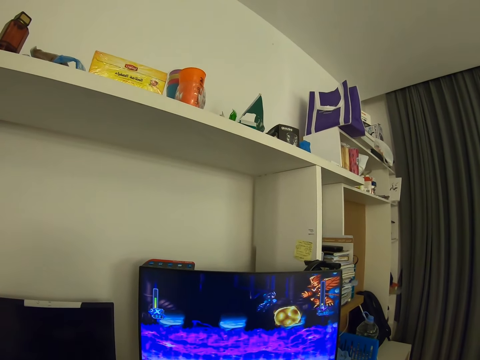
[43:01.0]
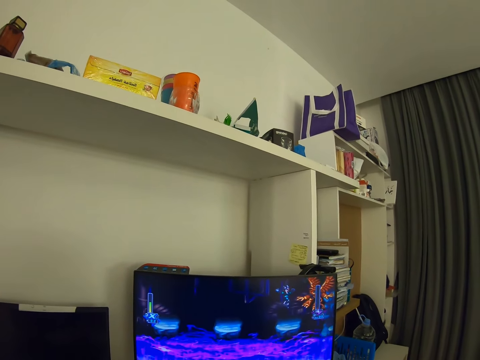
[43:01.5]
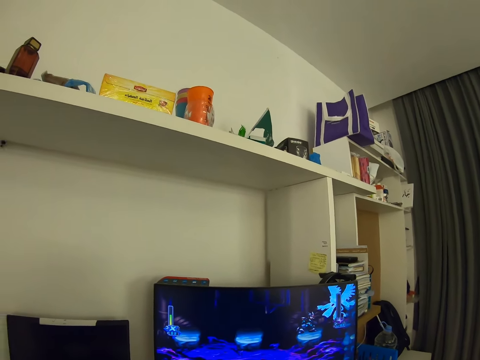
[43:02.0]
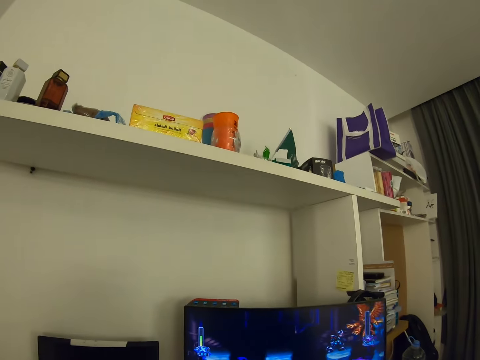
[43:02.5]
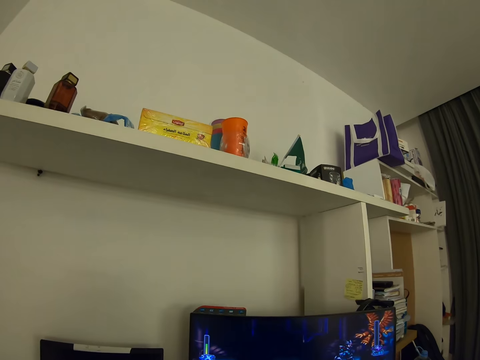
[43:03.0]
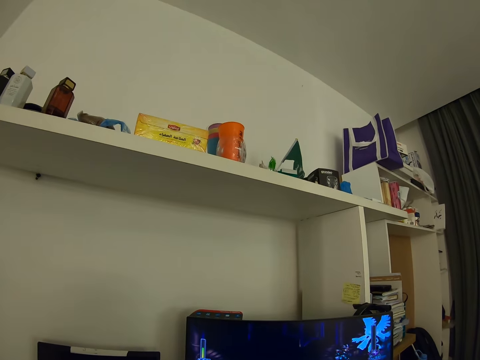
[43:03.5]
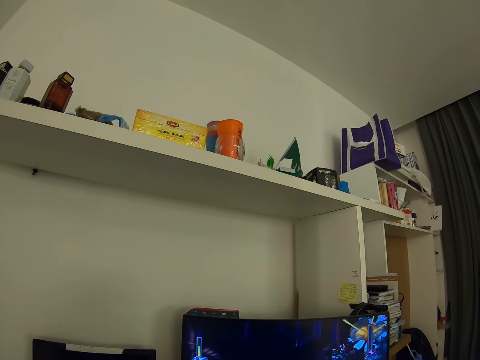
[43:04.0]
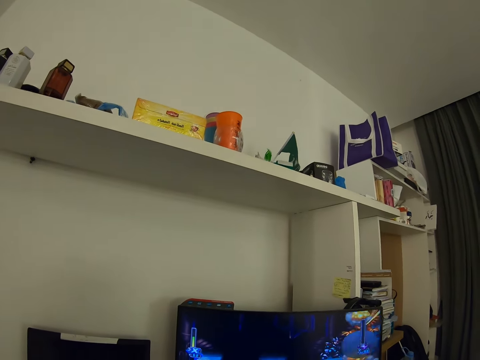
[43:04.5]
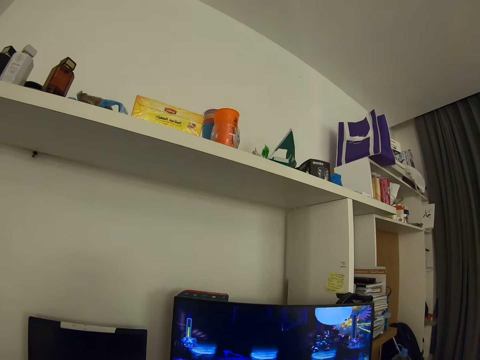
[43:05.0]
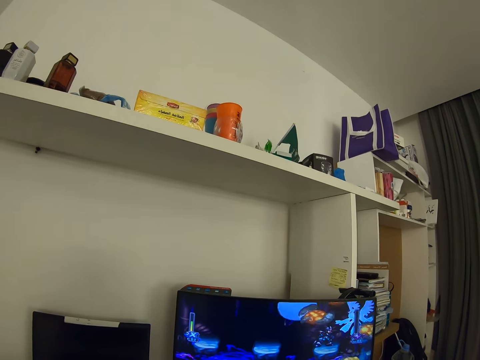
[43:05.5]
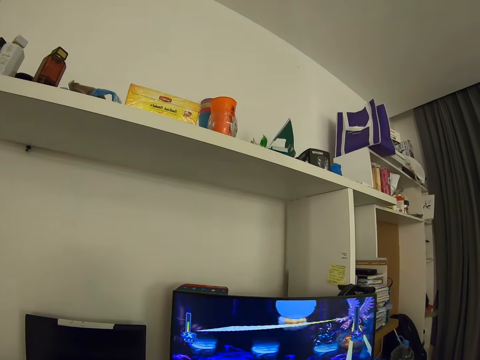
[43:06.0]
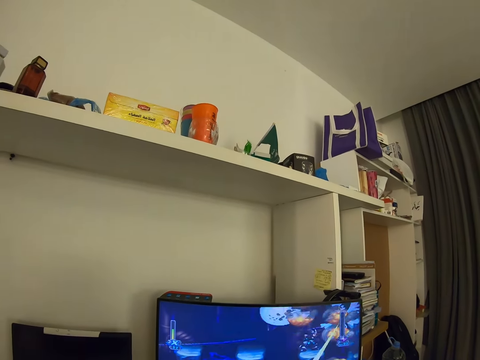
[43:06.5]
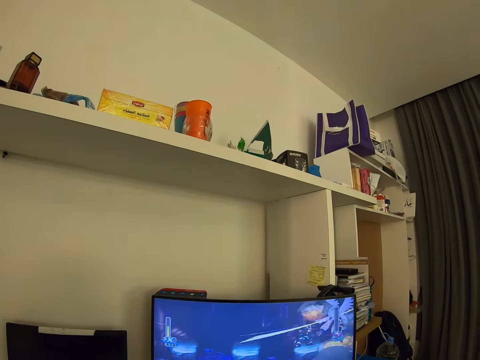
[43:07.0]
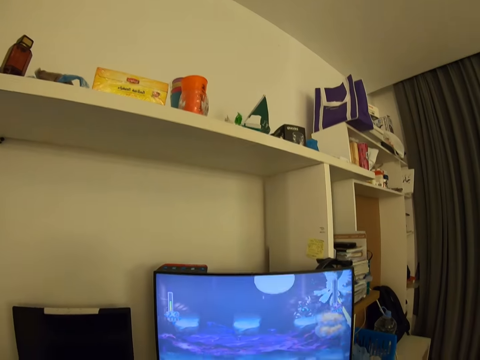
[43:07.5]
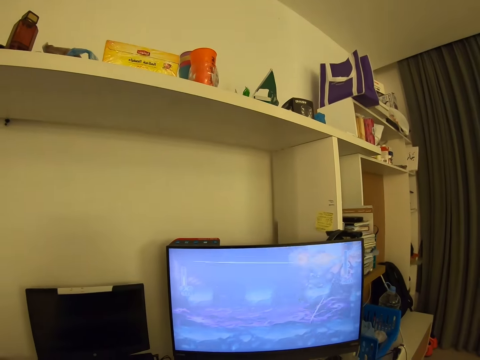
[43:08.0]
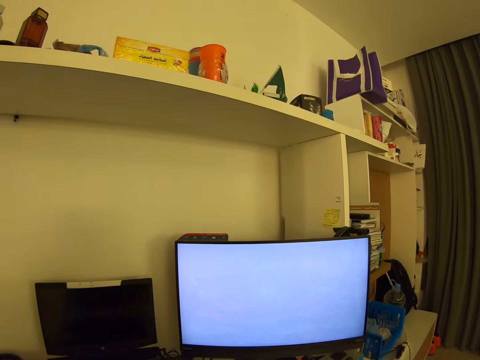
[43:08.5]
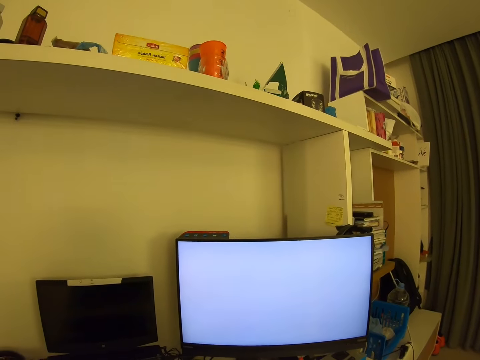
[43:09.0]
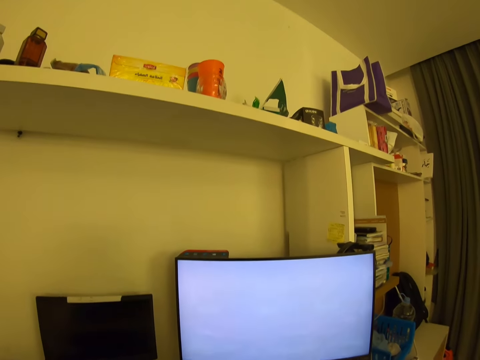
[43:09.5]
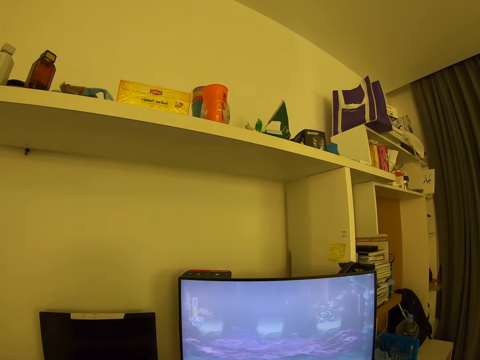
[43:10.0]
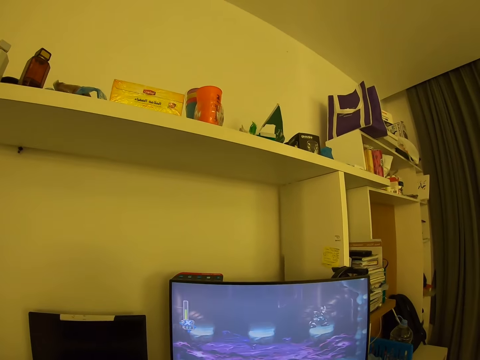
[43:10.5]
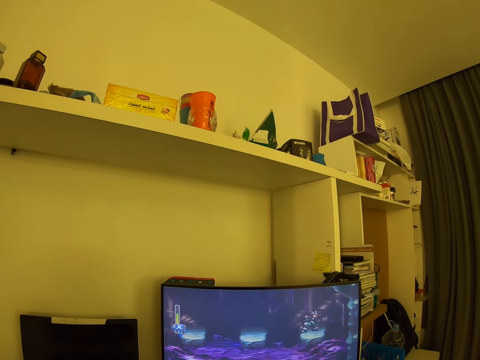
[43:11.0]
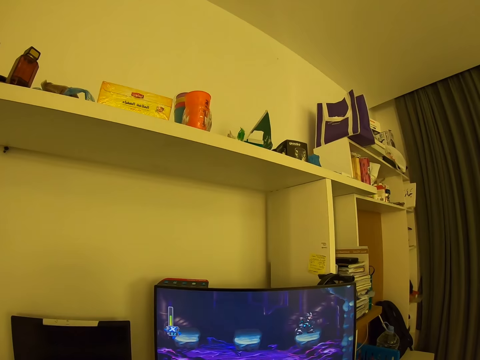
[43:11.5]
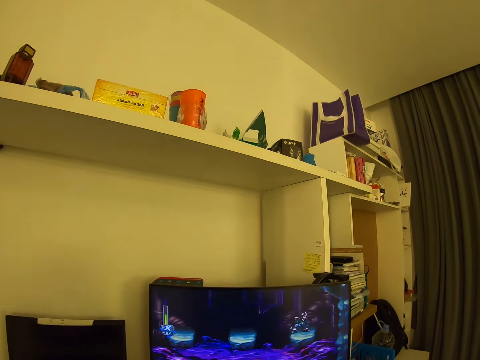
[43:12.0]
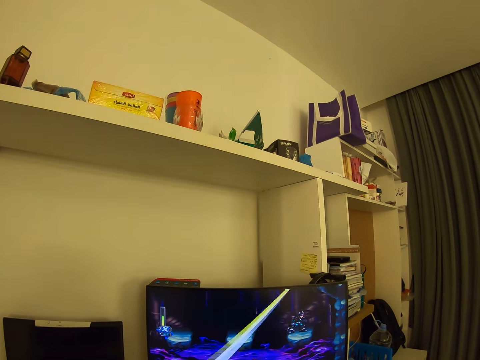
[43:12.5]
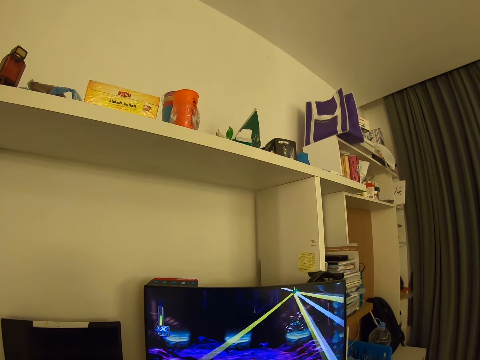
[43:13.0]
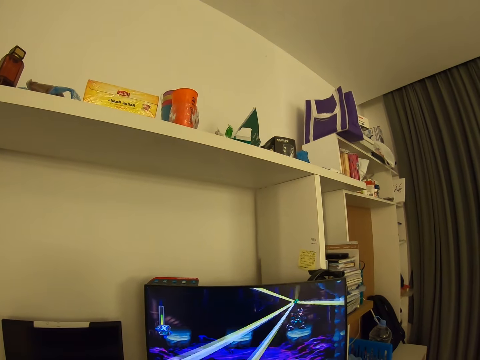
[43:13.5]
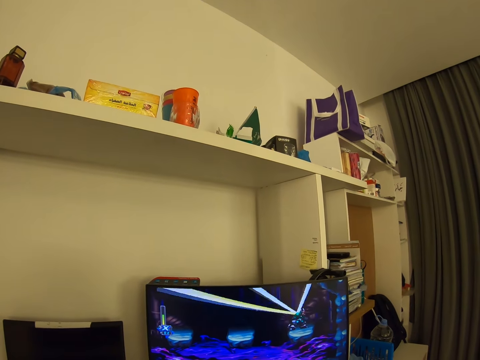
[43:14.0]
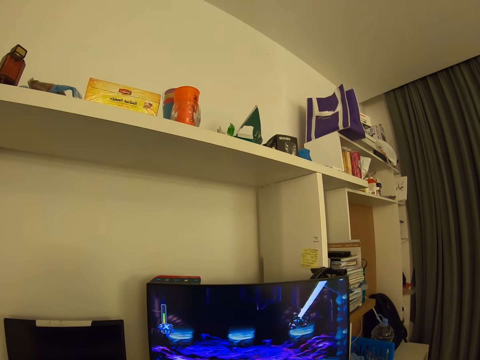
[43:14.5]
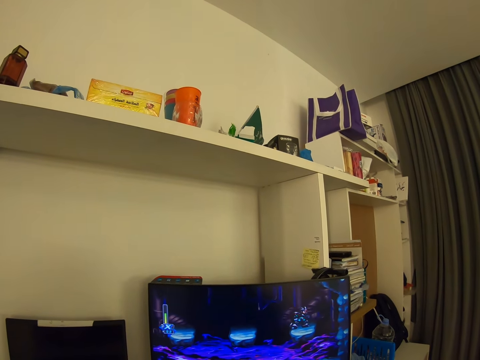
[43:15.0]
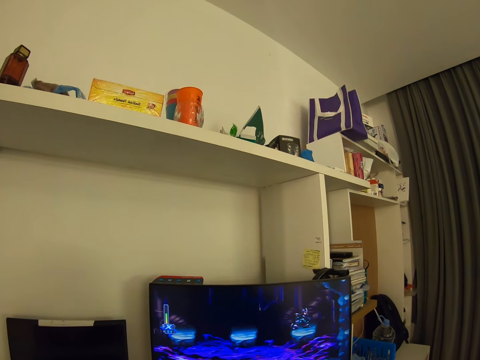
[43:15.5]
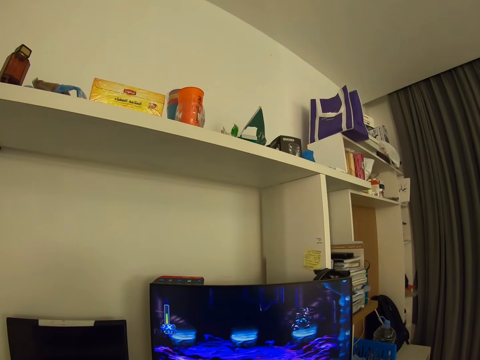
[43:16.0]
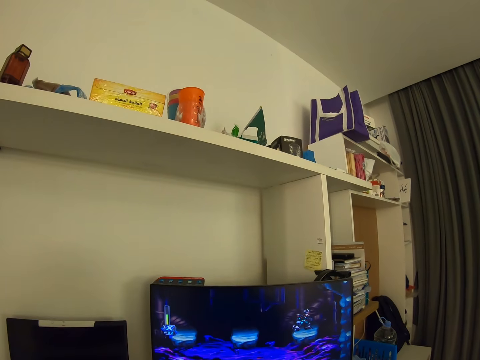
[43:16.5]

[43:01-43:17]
The camera wearer plays a game on the computer. They look around. They play a video game on the computer.

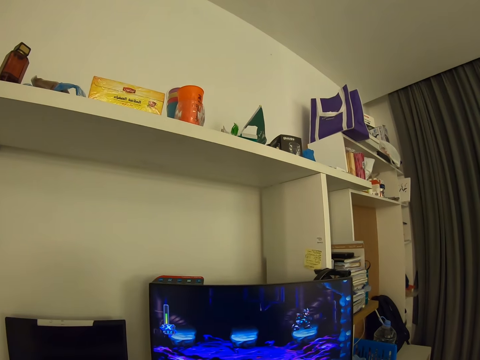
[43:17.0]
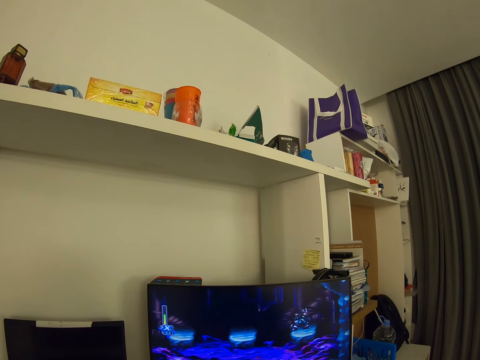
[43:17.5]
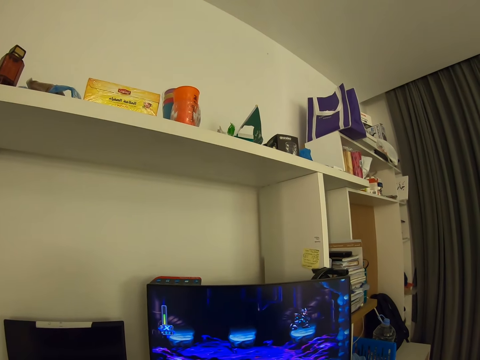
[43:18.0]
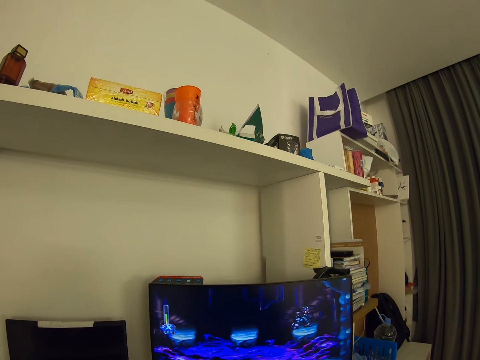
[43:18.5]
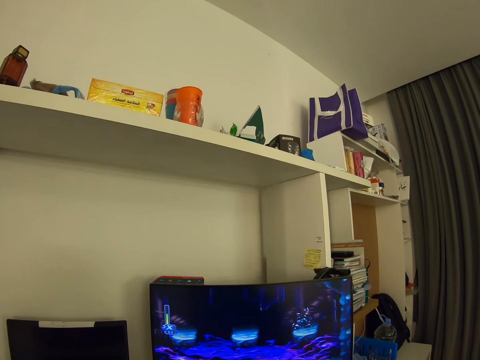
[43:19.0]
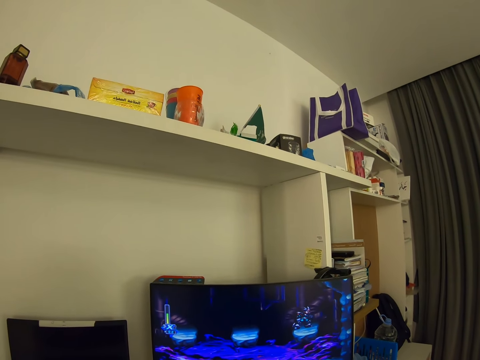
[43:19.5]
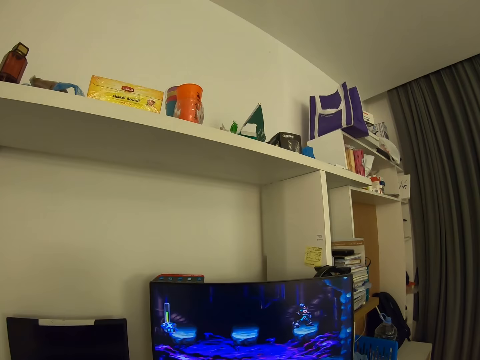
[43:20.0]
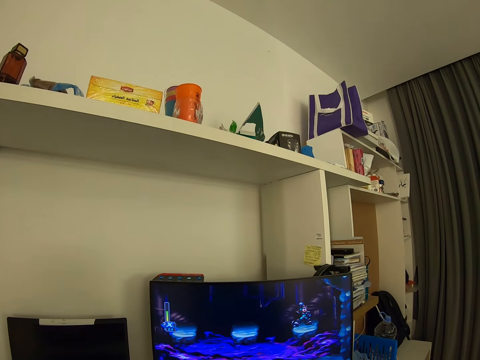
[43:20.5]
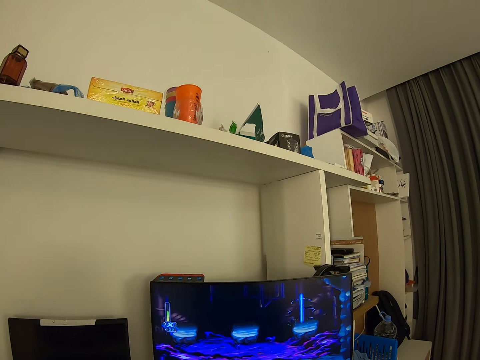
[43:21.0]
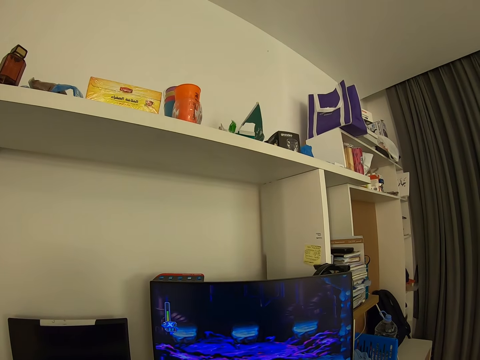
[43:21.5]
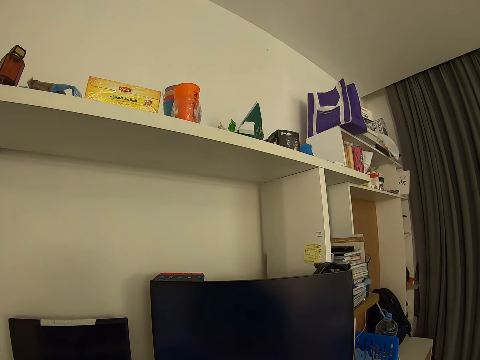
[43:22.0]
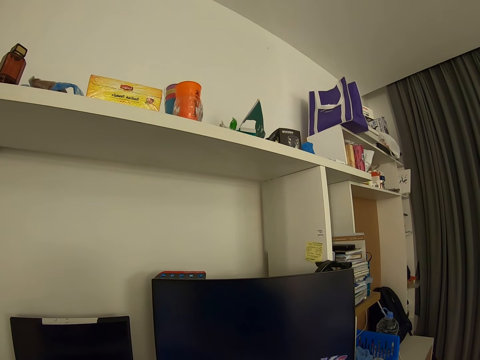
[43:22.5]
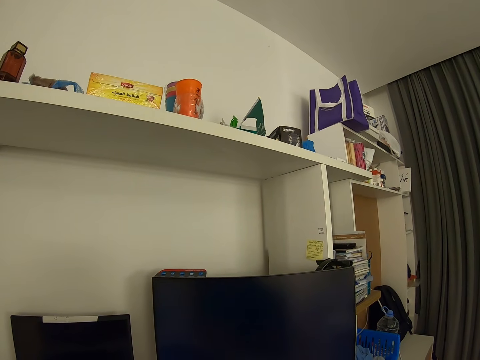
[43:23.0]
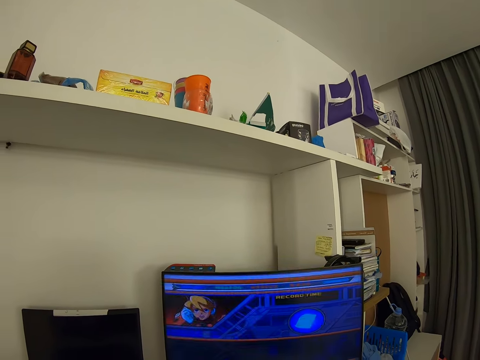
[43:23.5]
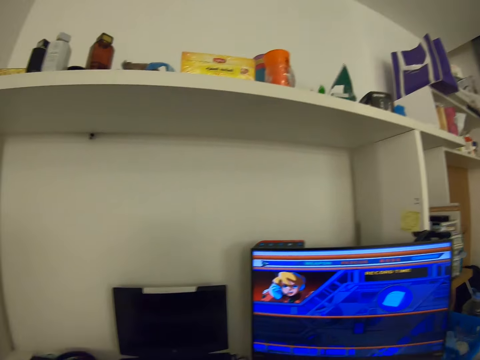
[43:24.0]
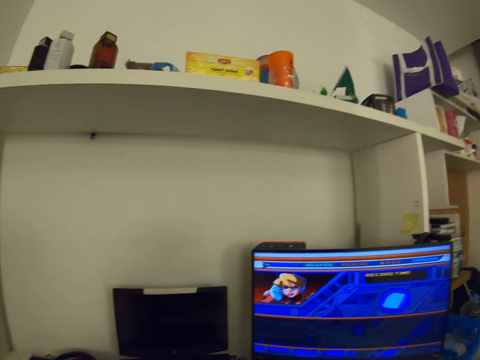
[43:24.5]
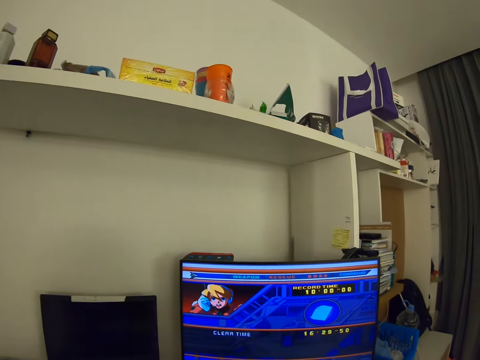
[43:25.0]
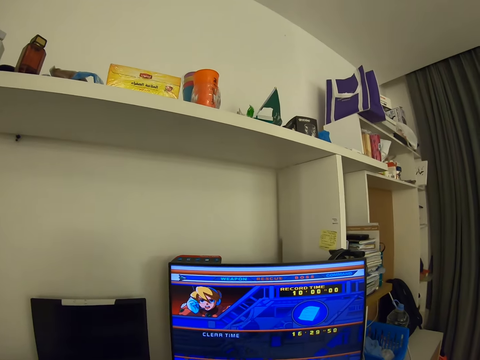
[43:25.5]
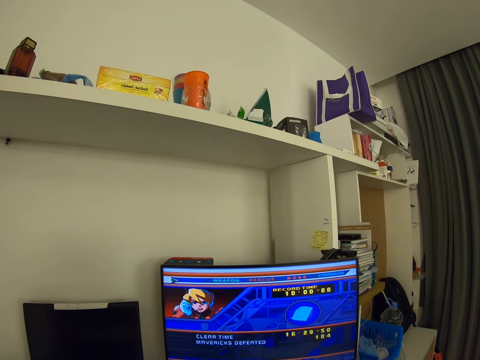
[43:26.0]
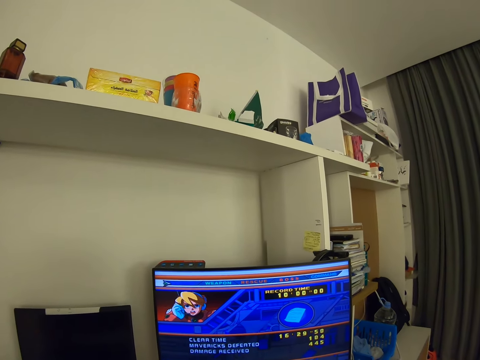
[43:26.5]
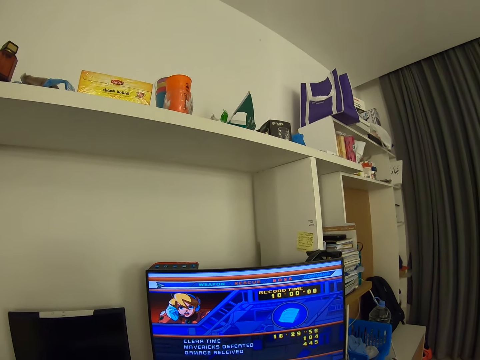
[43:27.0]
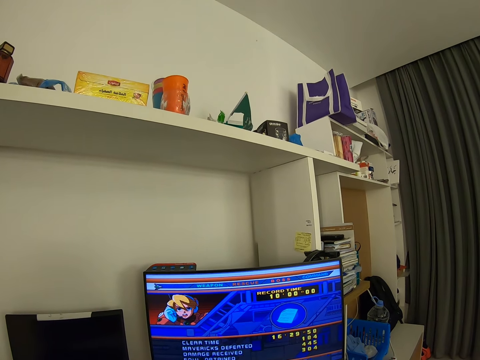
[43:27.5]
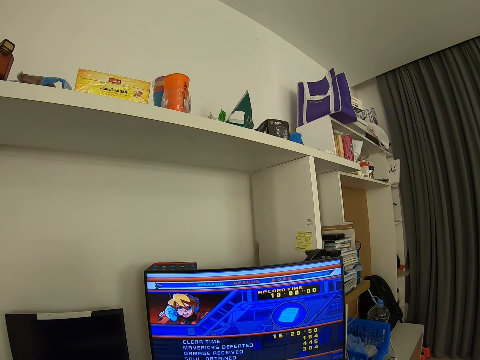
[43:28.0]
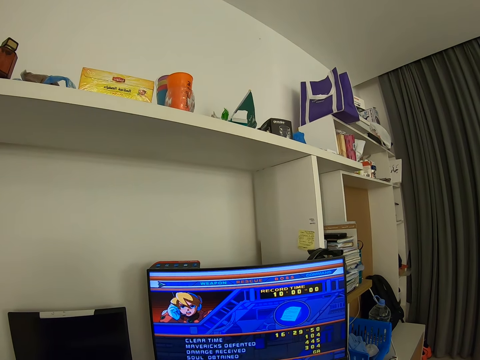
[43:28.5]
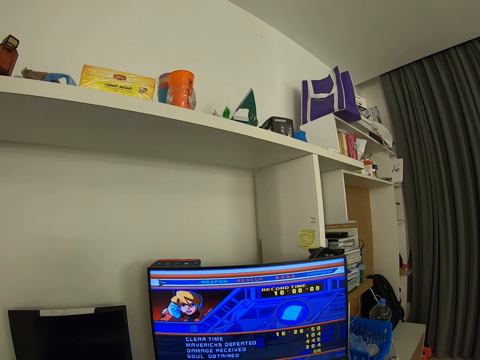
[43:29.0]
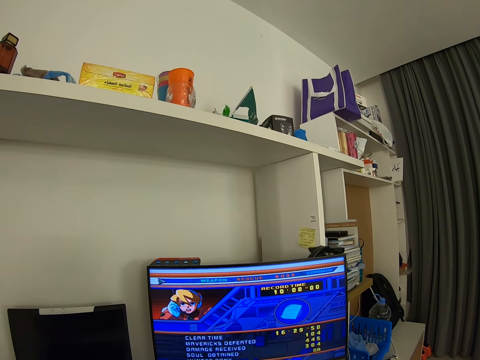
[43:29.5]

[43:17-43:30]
The camera wearer looks around.
